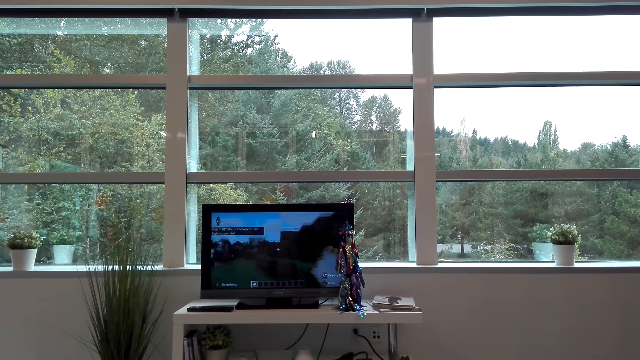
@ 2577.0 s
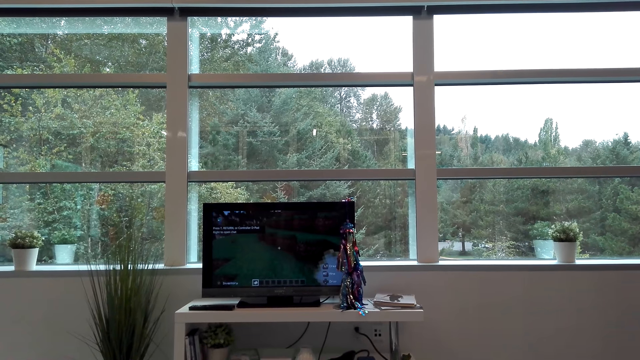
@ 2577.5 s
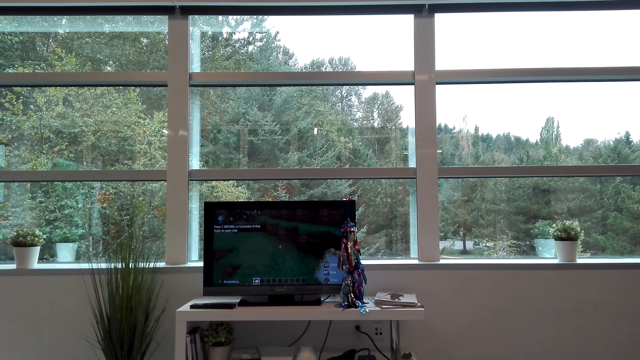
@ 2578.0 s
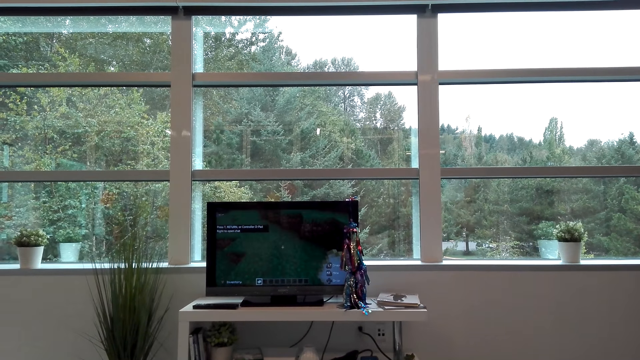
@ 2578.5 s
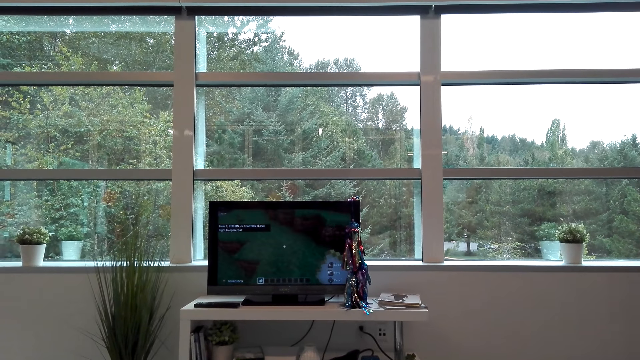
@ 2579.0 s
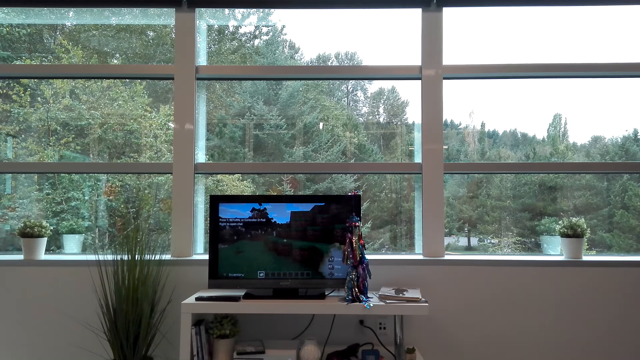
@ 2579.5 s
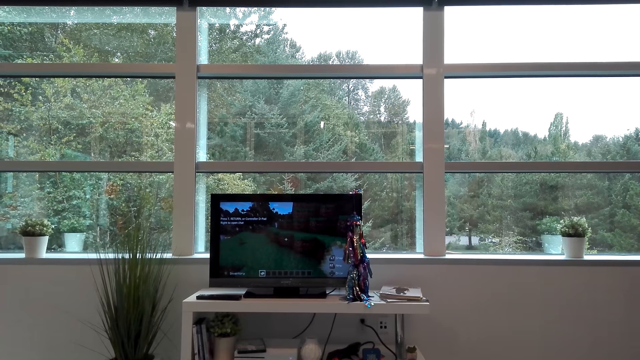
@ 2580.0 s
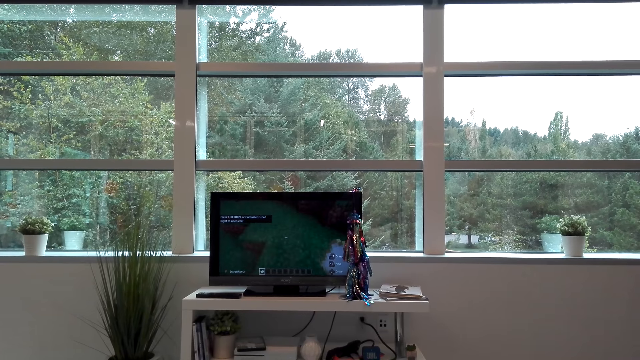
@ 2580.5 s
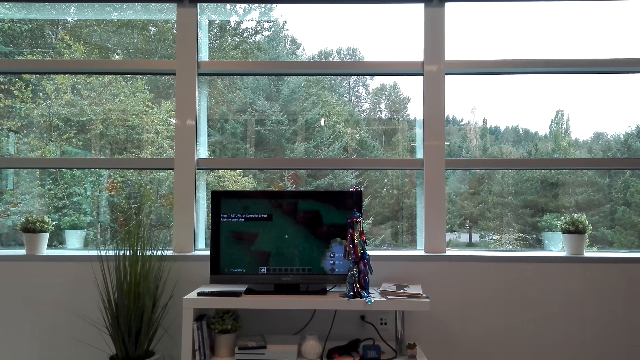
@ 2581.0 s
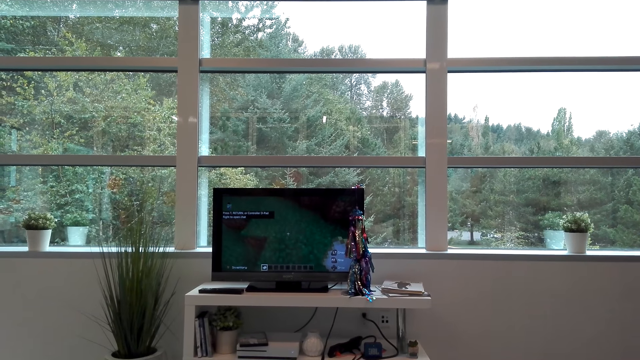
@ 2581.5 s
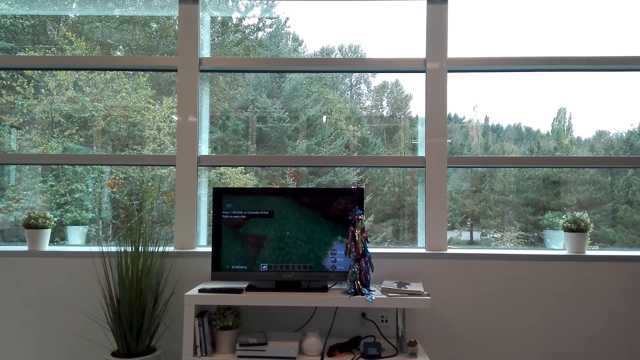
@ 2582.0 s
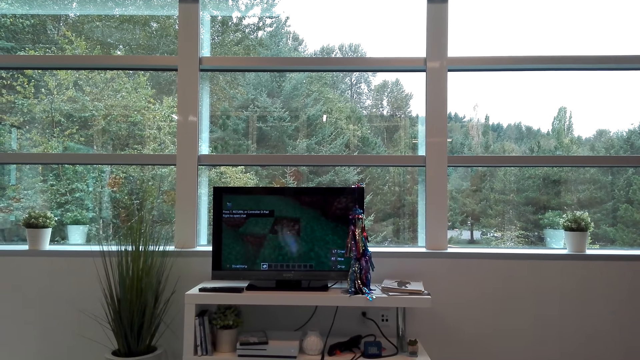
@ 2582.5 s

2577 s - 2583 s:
The camera wearer plays a game on the television.

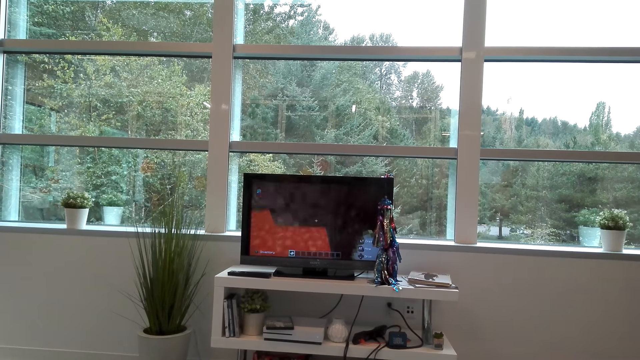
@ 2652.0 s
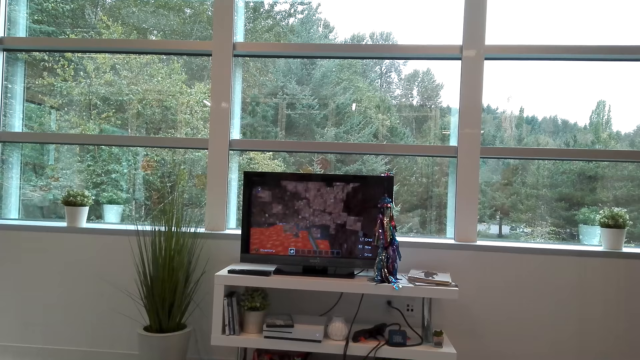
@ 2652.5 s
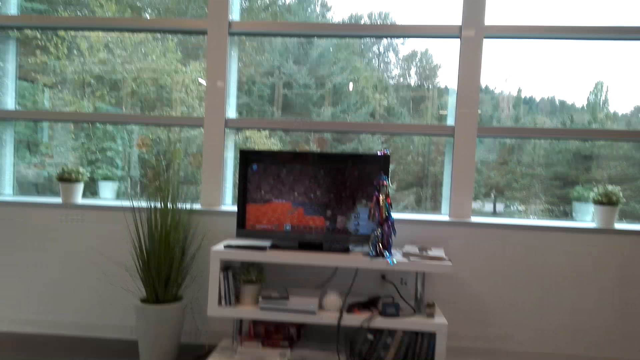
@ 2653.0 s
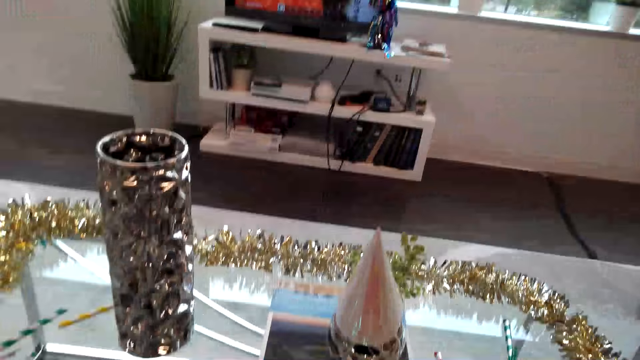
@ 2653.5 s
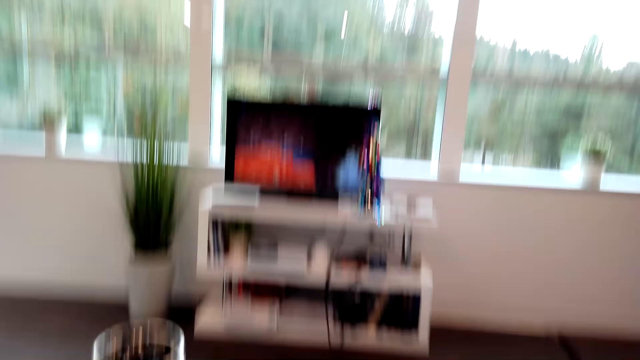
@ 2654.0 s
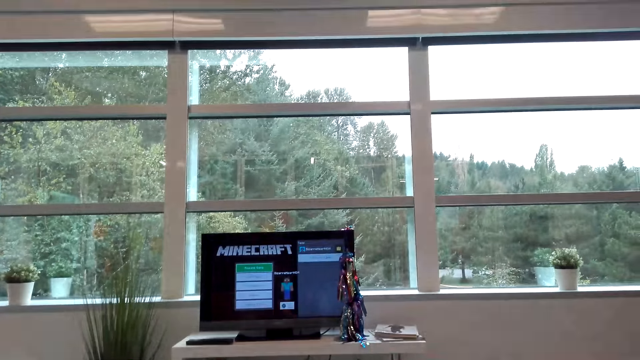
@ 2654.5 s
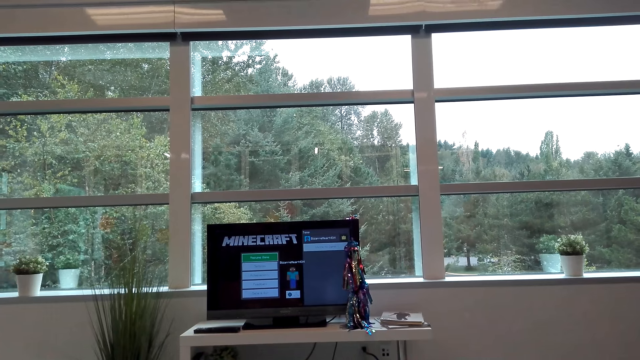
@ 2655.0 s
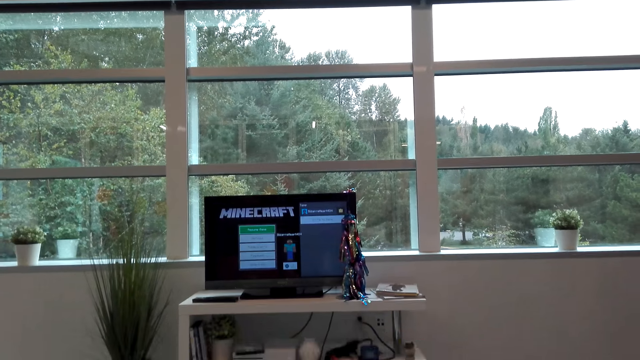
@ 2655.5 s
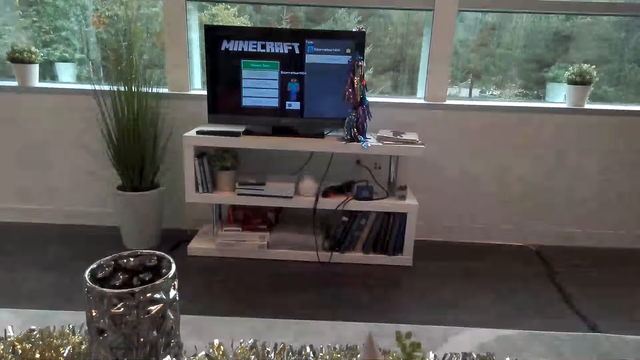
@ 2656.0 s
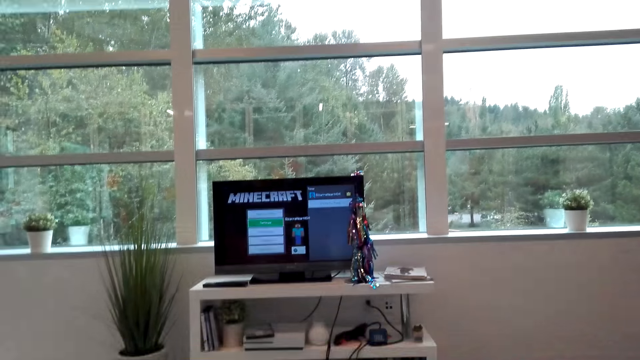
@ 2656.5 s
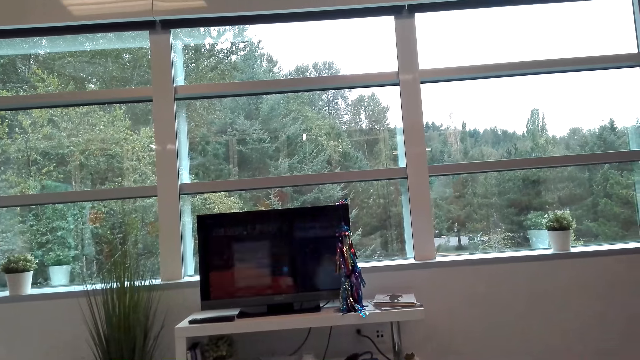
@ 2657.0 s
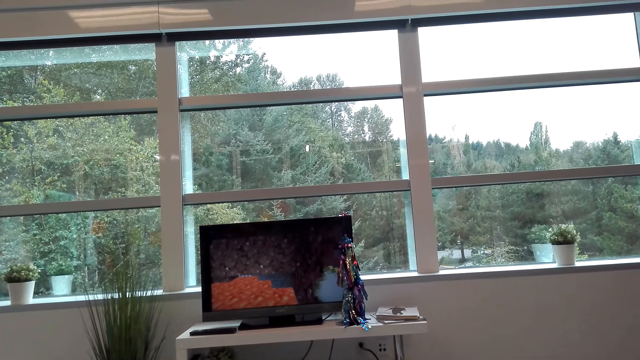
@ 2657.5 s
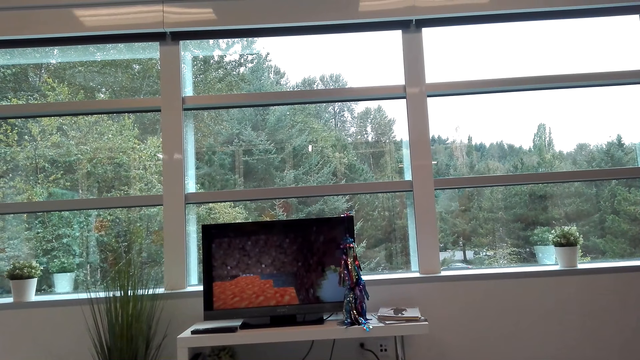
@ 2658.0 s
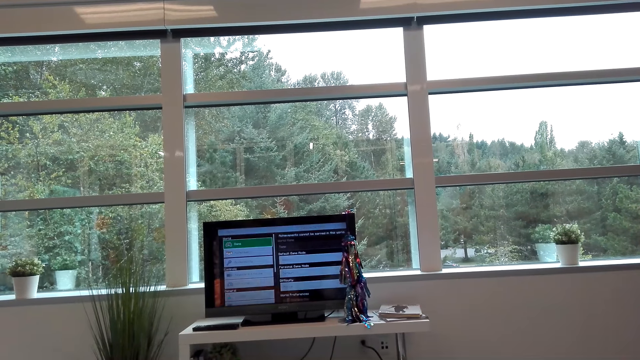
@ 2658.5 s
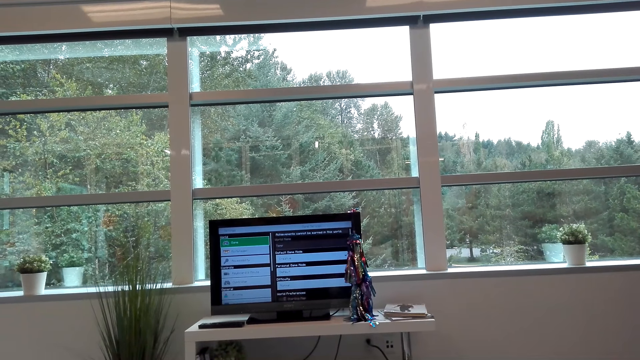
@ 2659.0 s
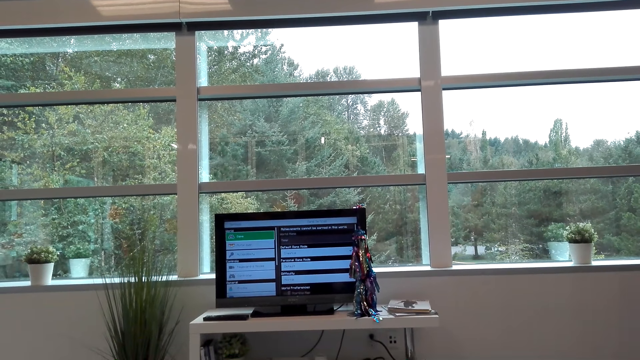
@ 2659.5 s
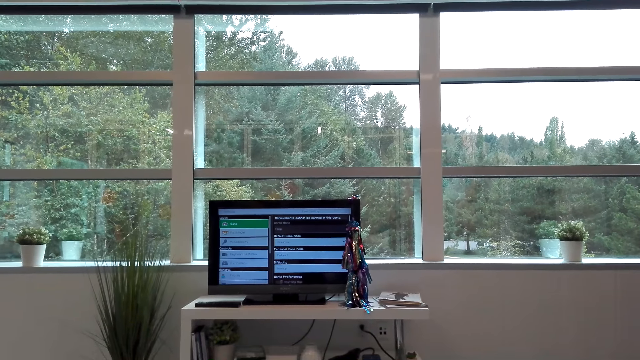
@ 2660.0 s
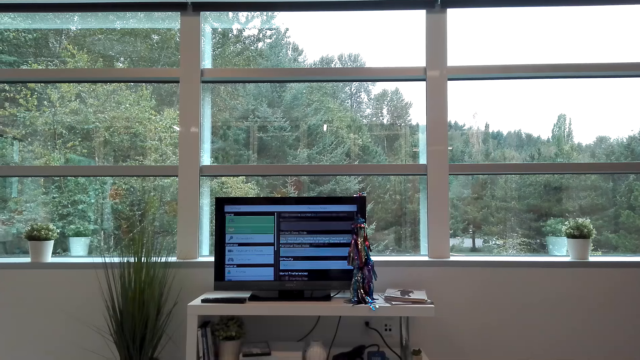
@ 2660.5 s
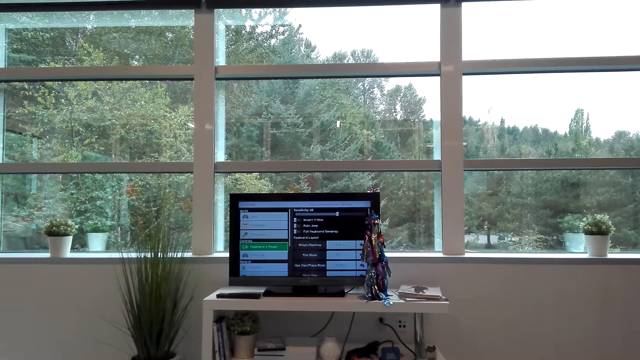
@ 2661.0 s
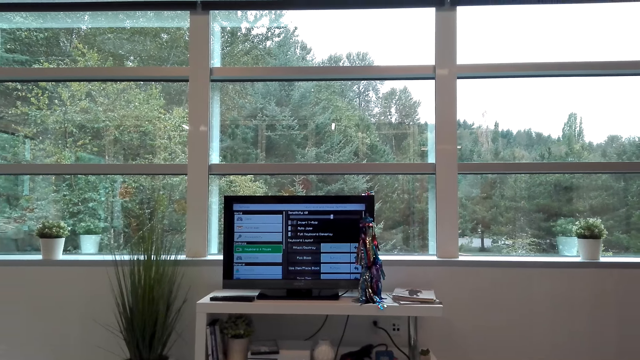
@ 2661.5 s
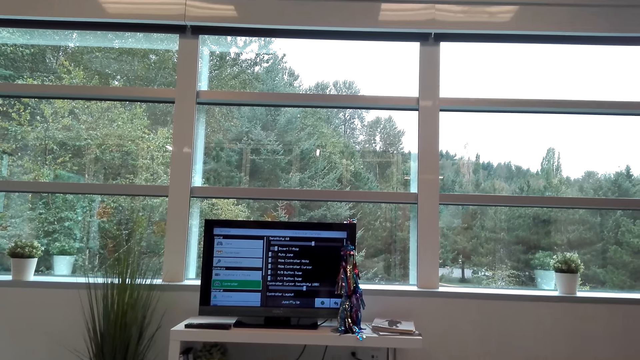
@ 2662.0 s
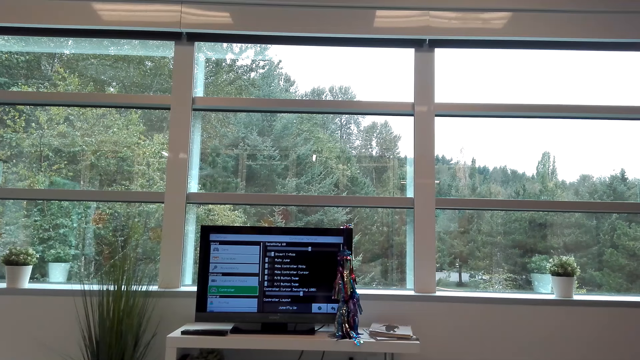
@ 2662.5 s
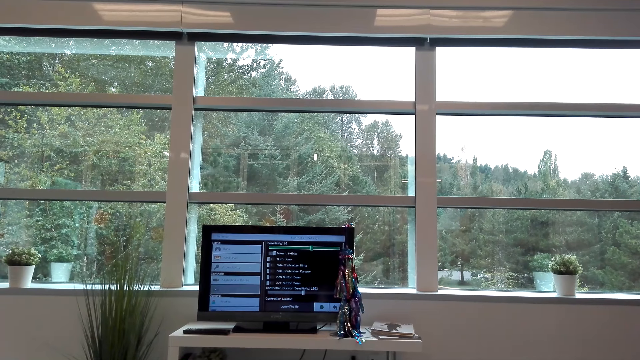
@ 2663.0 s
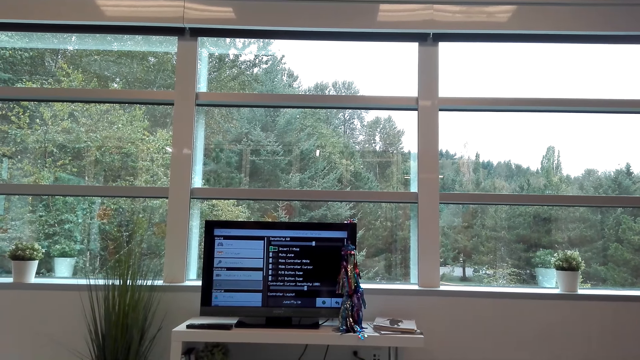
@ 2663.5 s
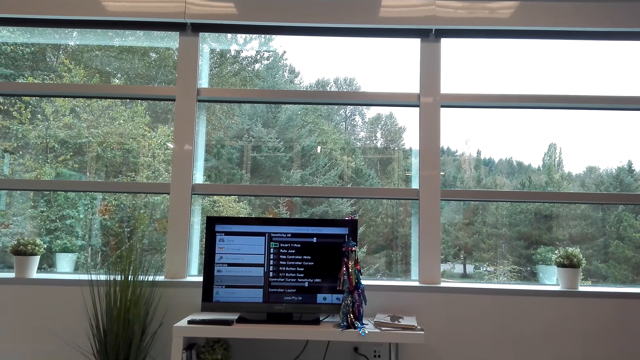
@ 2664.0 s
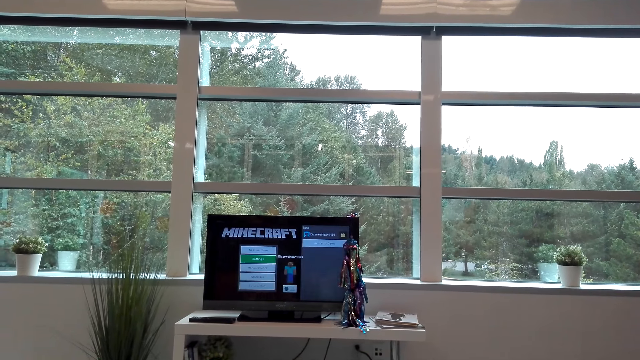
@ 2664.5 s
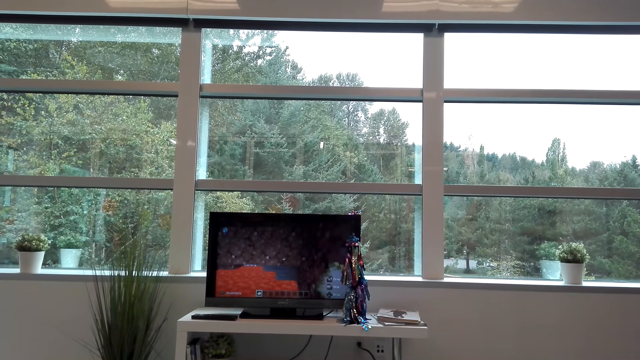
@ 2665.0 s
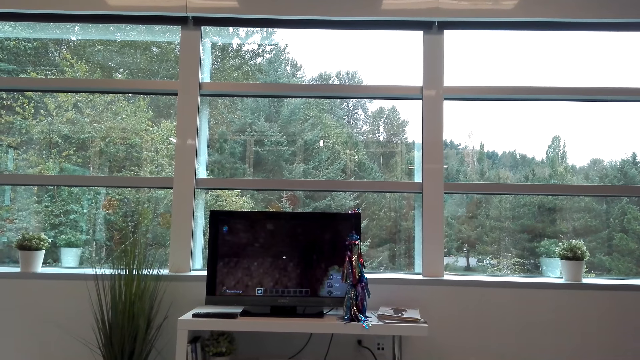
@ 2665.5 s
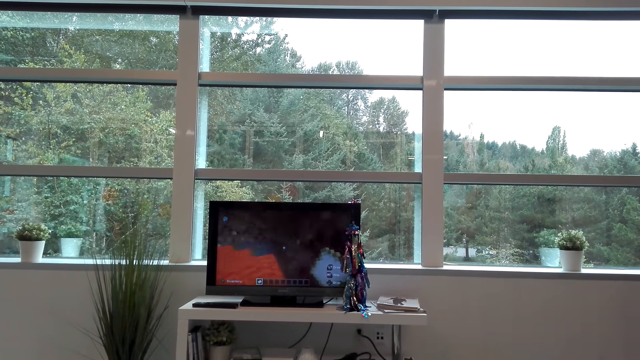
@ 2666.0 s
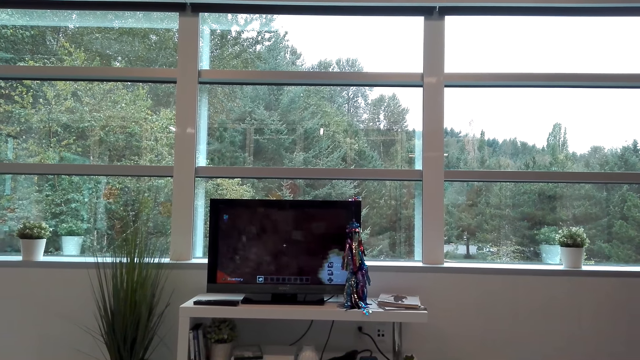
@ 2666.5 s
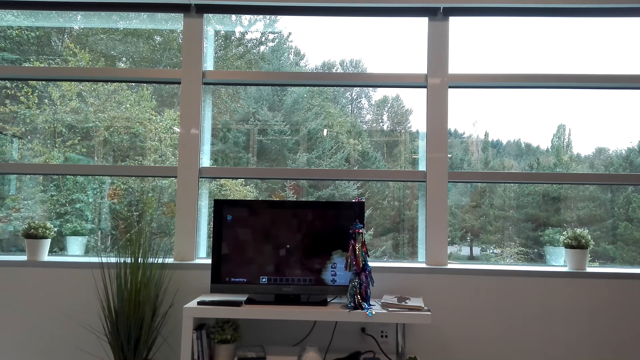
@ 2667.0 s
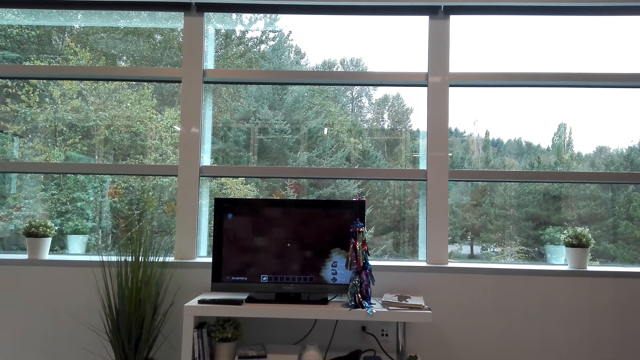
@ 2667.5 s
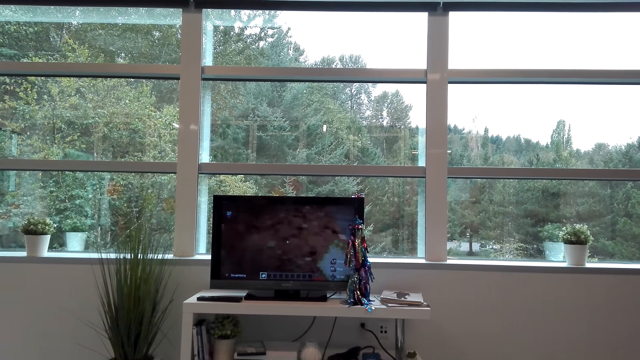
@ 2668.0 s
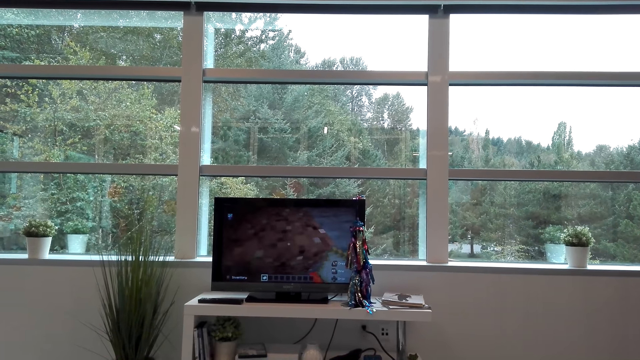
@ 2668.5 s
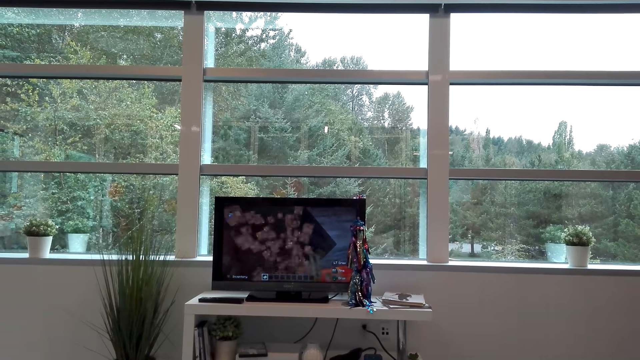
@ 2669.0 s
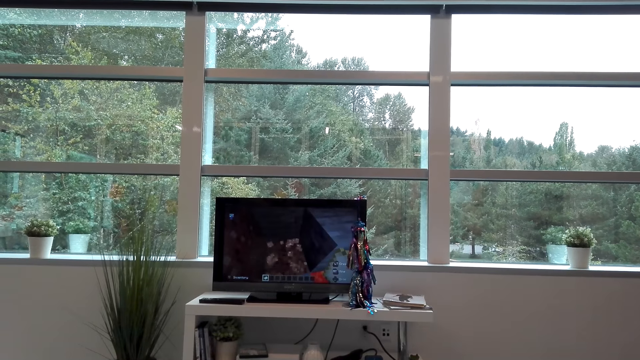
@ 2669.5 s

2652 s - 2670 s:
The camera wearer looks around. They look at the television. They operate the television. They play a game on the television.
